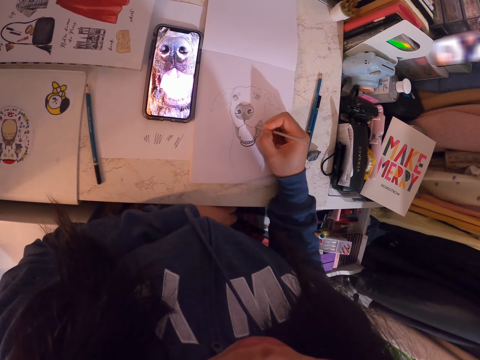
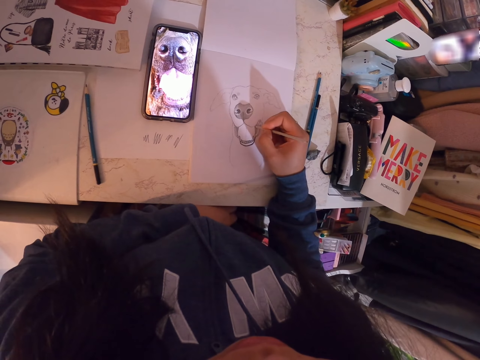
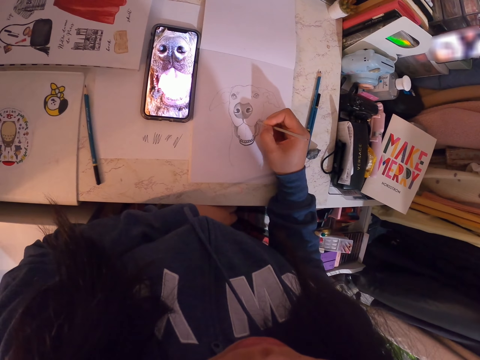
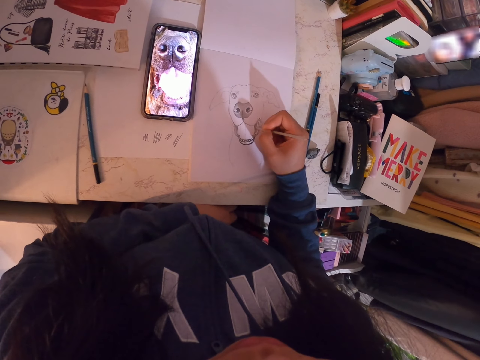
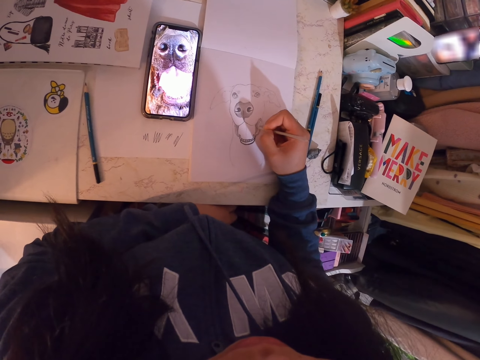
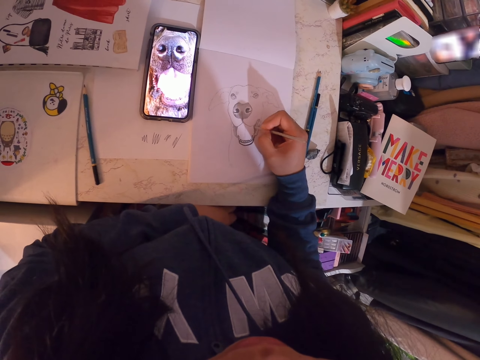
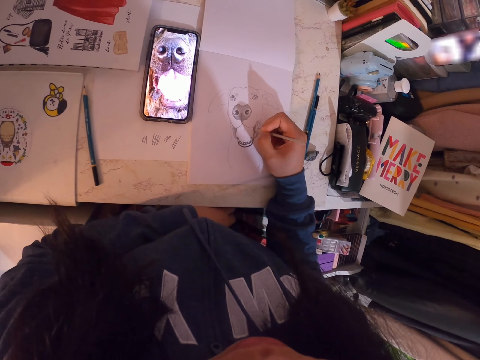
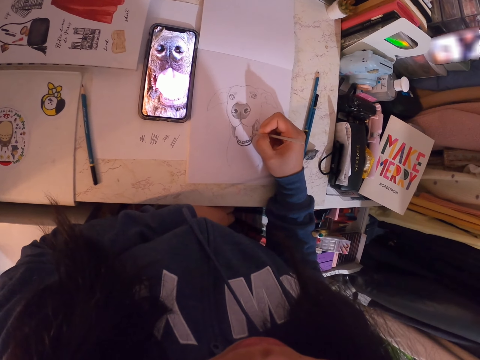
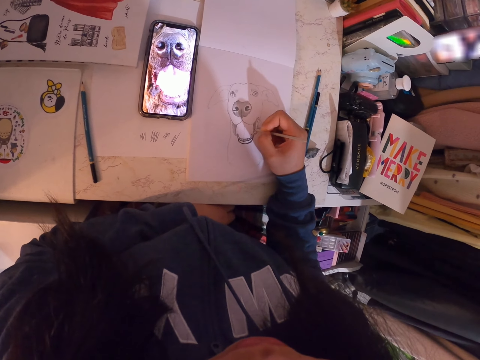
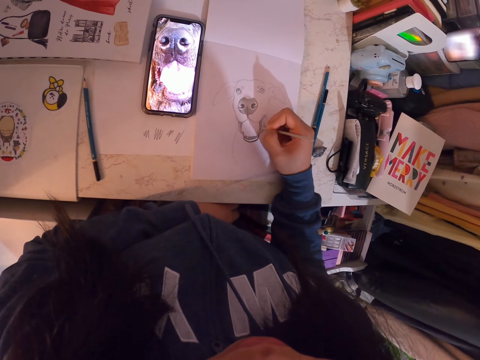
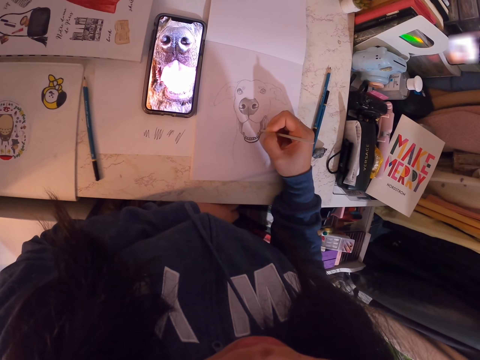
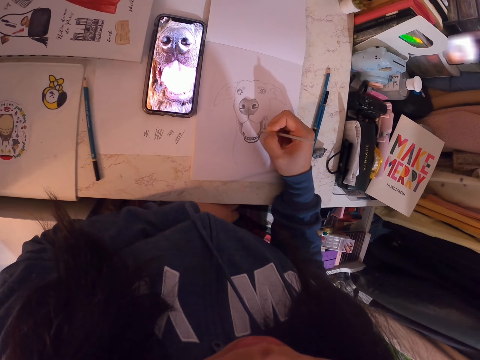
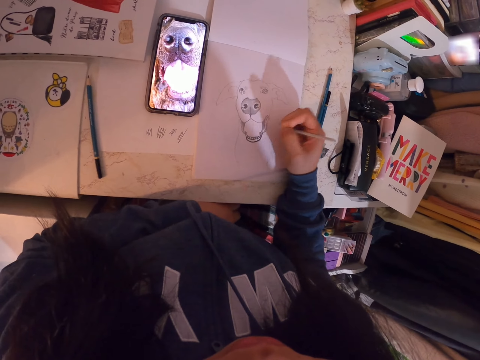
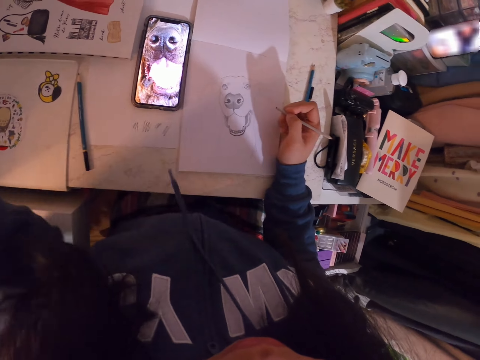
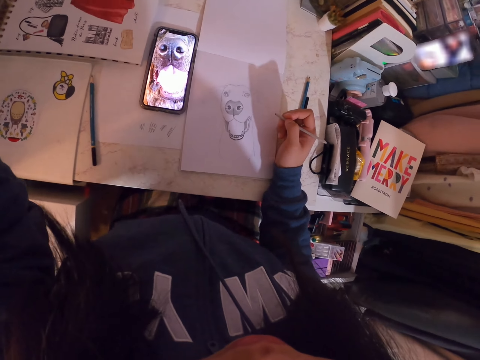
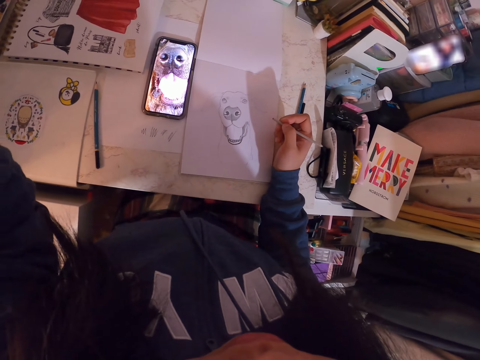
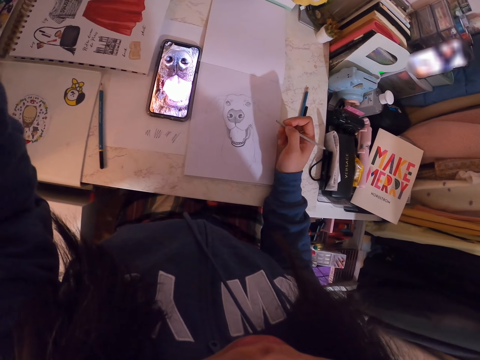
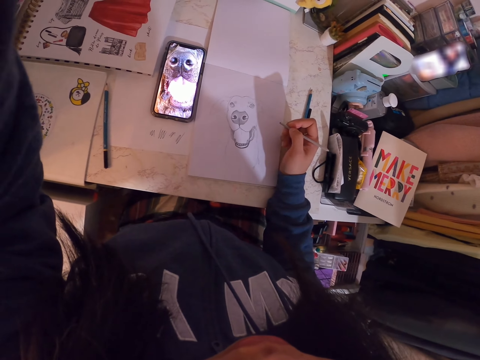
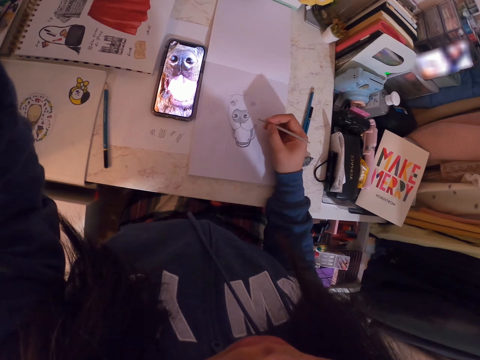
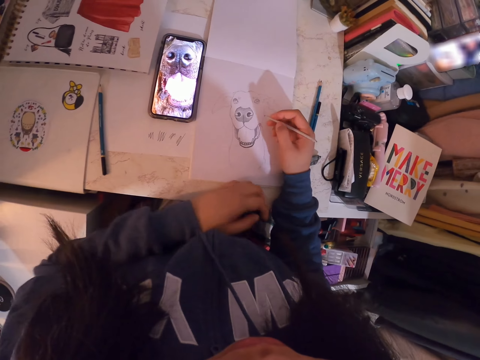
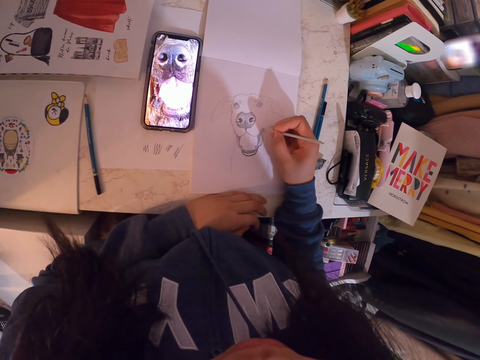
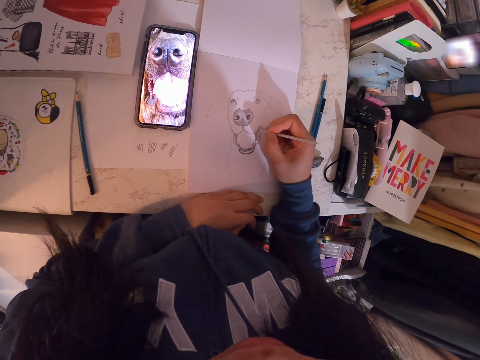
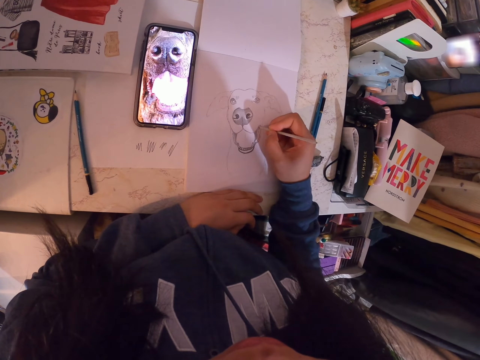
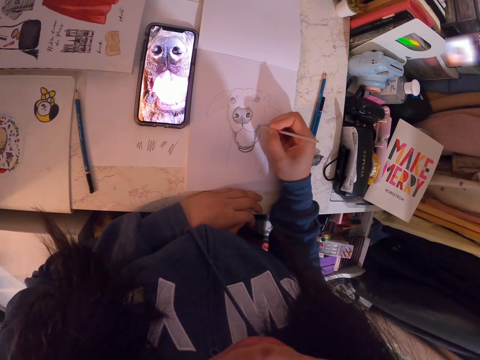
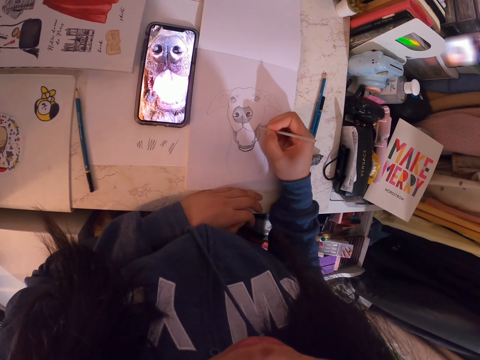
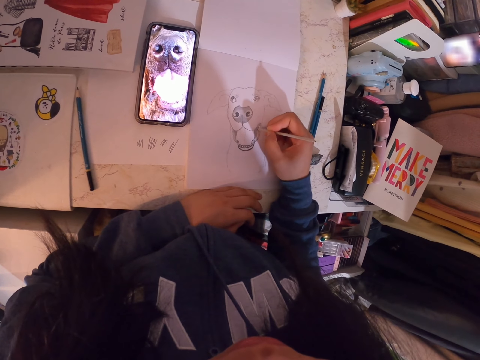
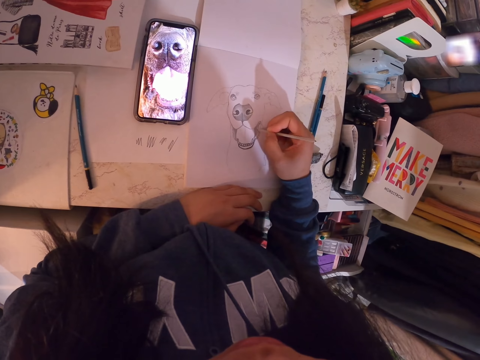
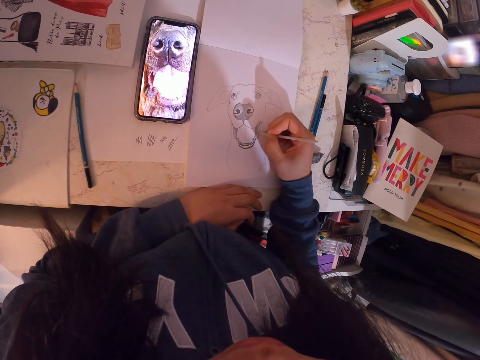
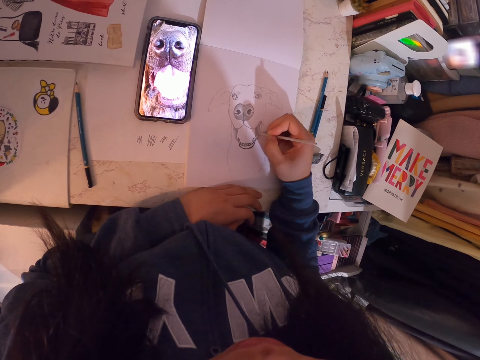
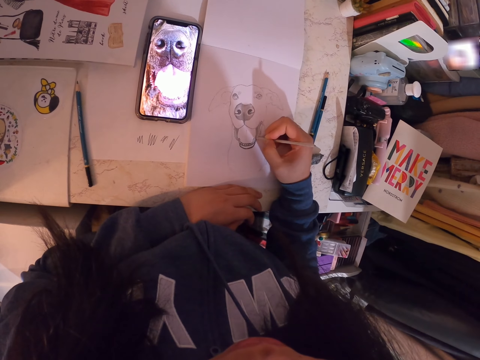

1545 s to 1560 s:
The camera wearer lifts the hand. They do something with the left hand. They put the left hand on the table. They draw the image on the book.

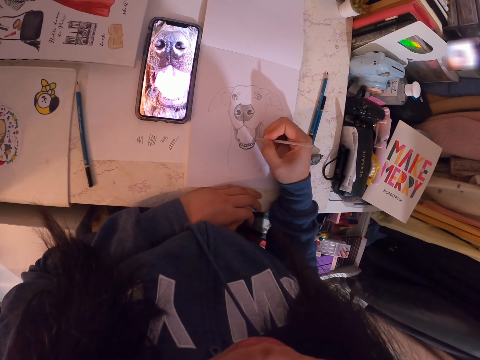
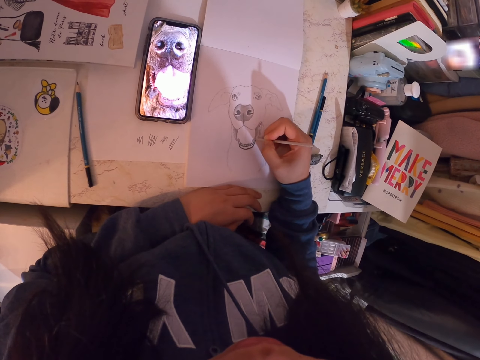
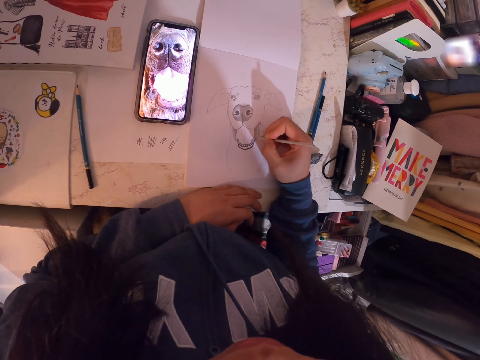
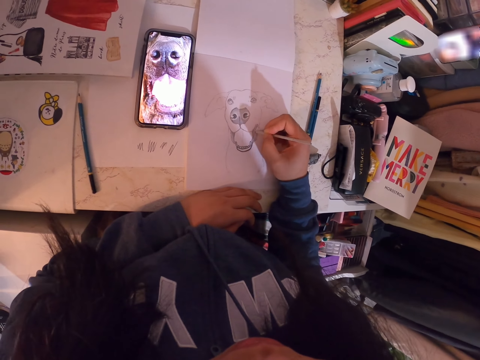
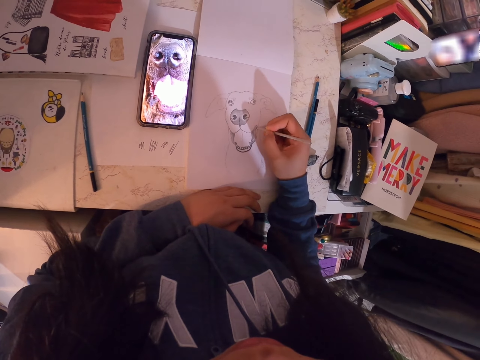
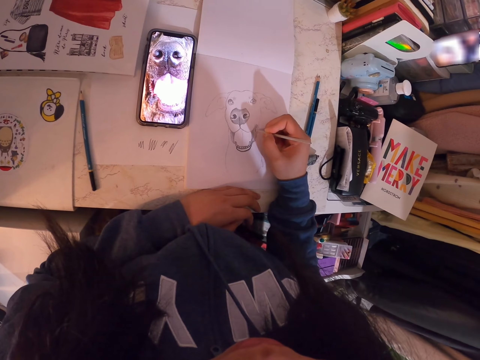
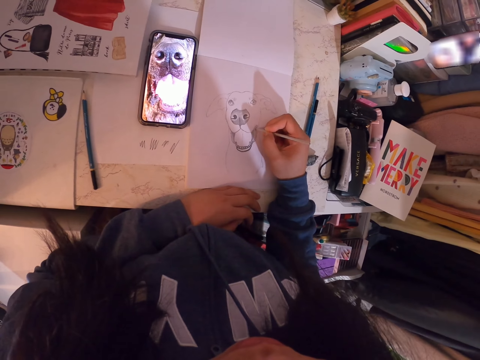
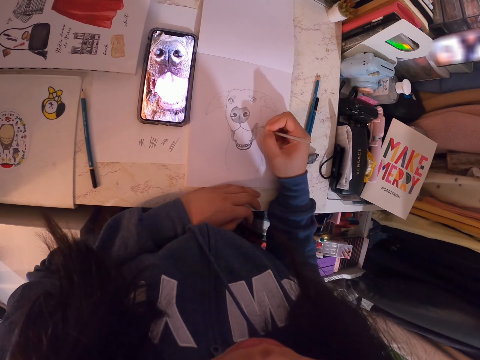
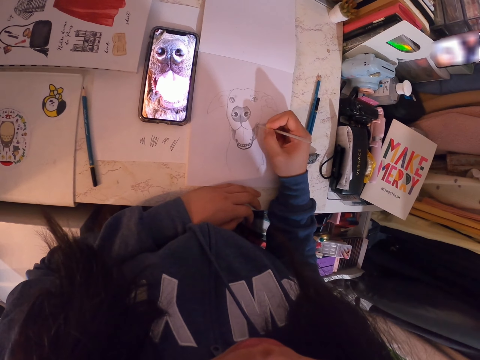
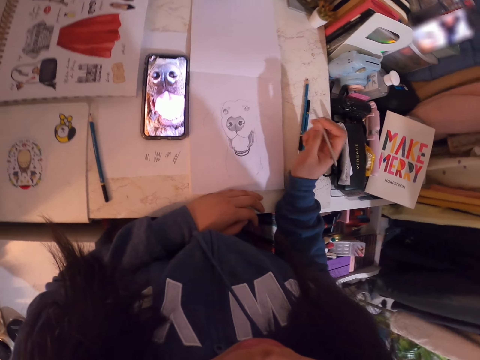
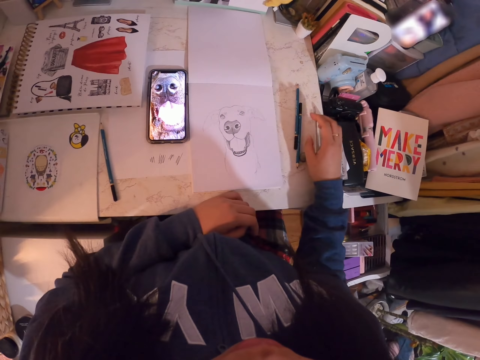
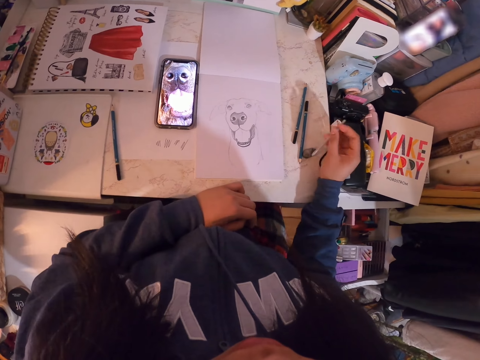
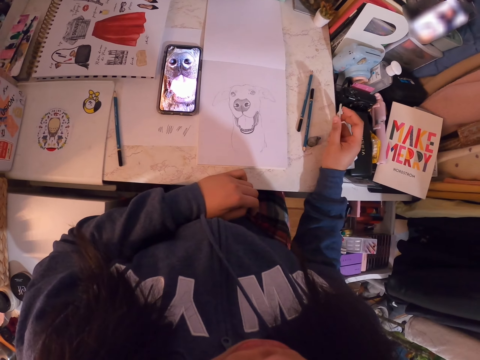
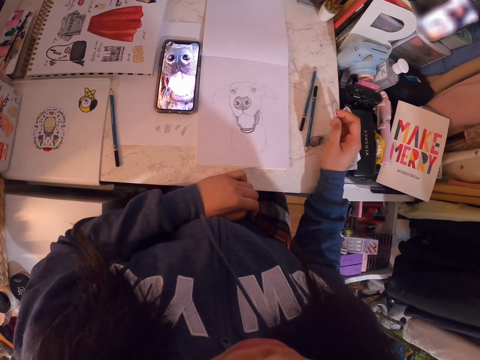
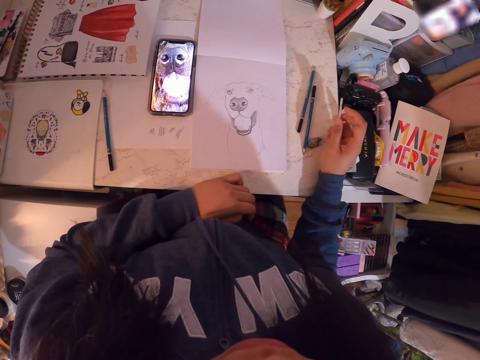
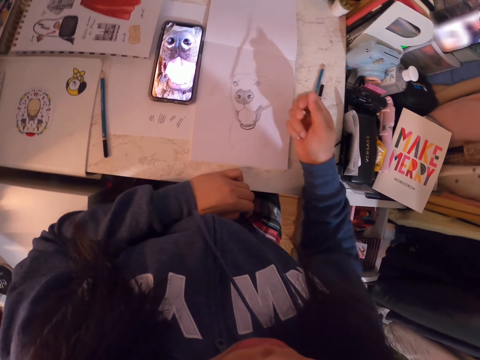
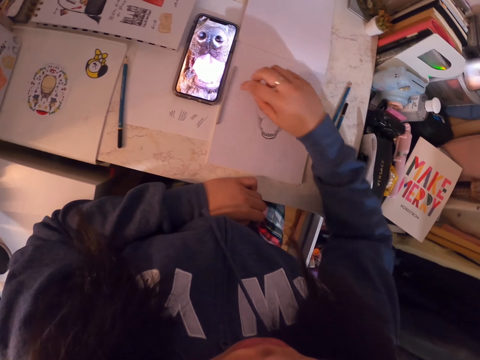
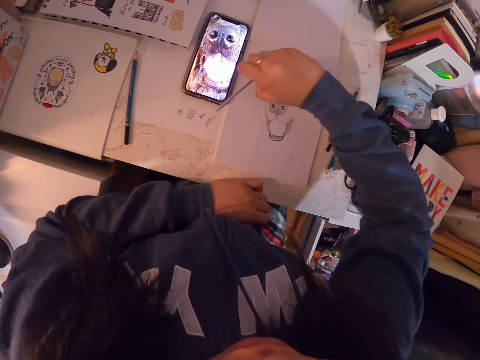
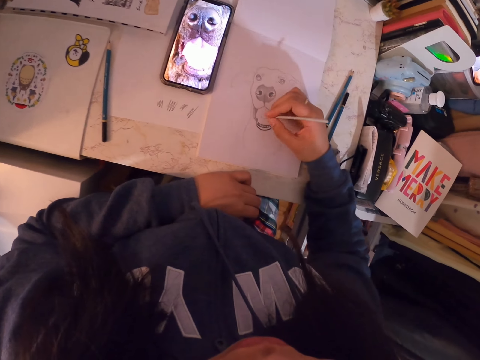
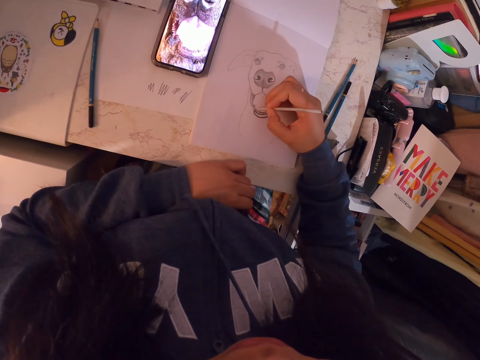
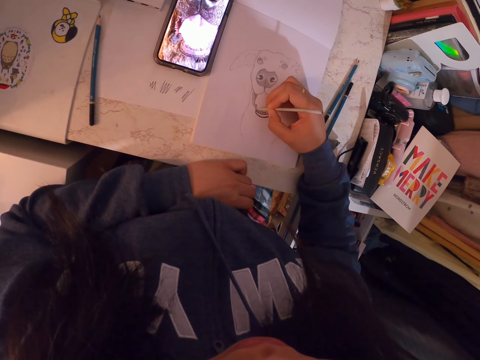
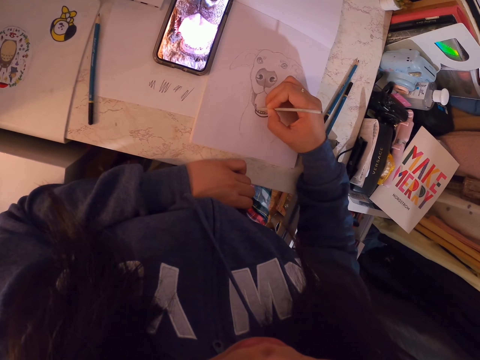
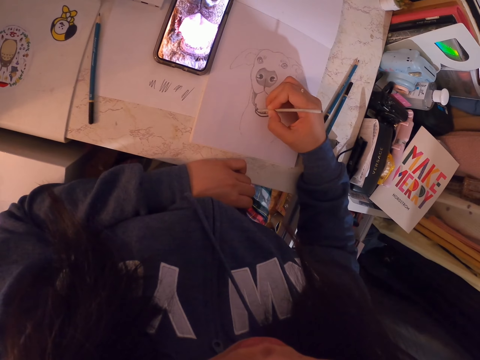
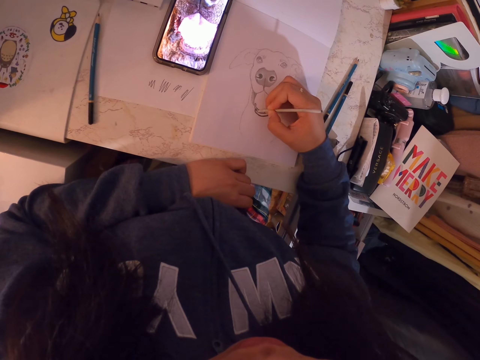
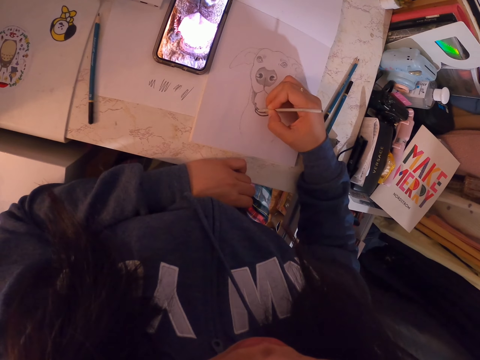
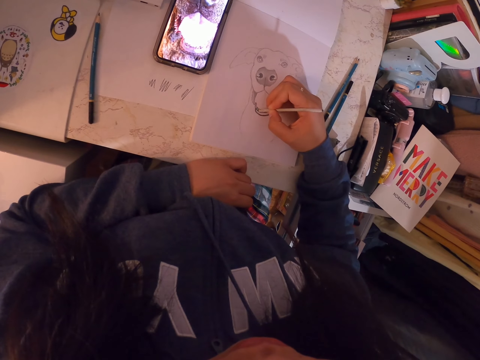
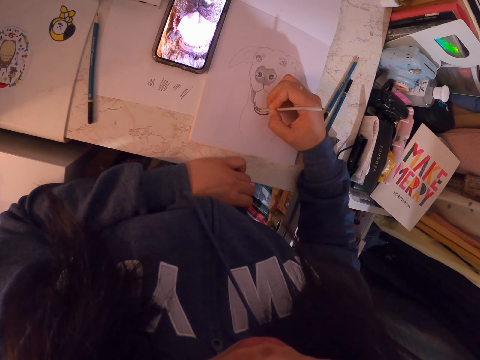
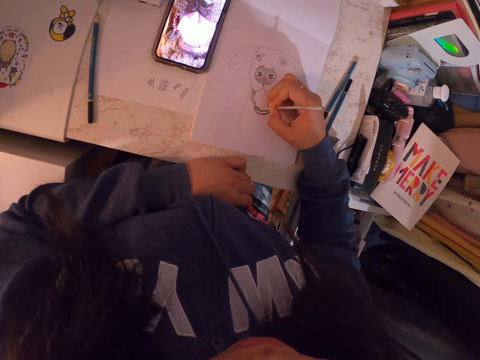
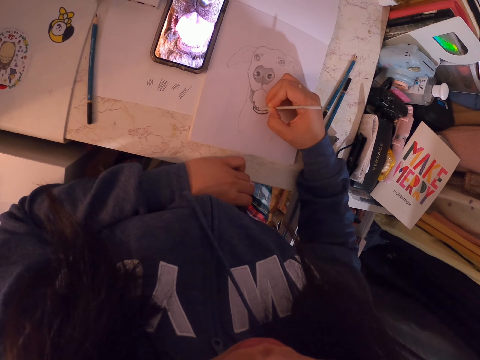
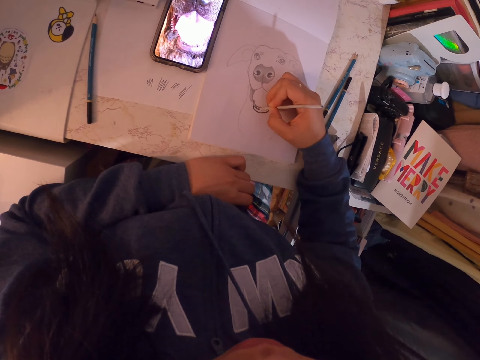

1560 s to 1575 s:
The camera wearer holds the pencil. They move the pencil down. They stare around. They look at the drawing. They put the pencil on the book. They pick up the pencil. They draw the image on the book.
